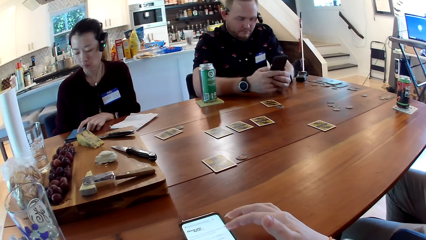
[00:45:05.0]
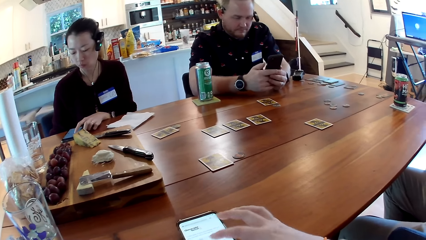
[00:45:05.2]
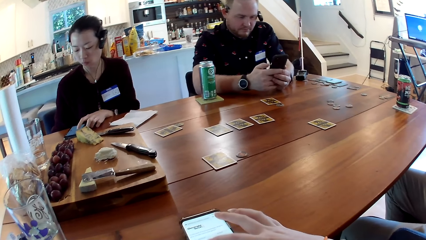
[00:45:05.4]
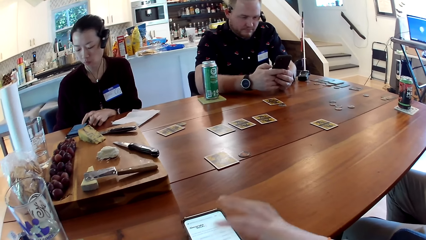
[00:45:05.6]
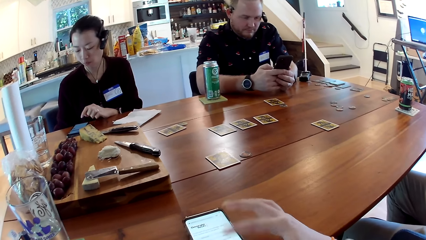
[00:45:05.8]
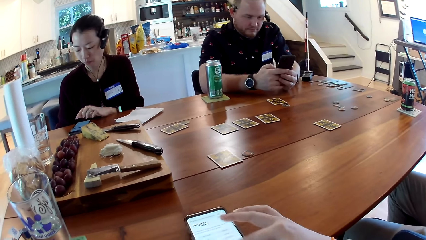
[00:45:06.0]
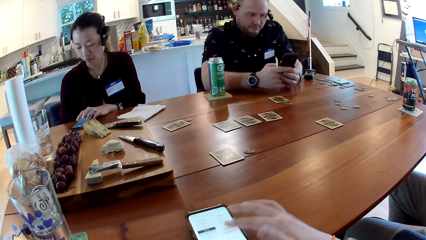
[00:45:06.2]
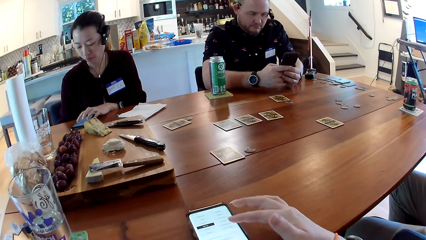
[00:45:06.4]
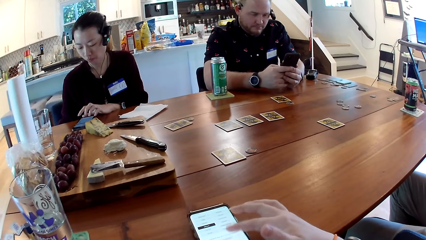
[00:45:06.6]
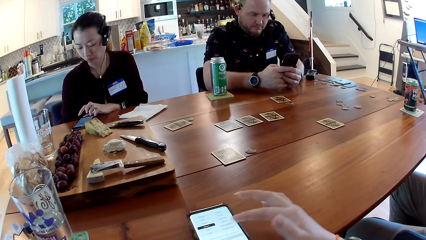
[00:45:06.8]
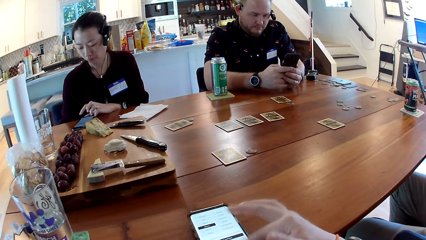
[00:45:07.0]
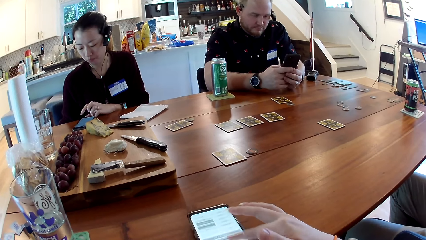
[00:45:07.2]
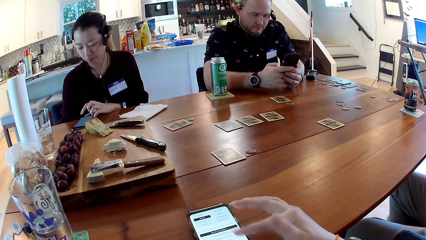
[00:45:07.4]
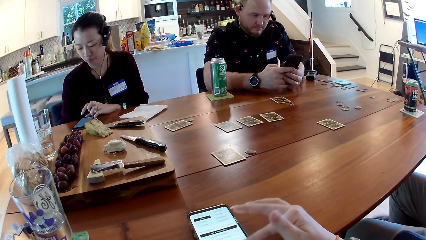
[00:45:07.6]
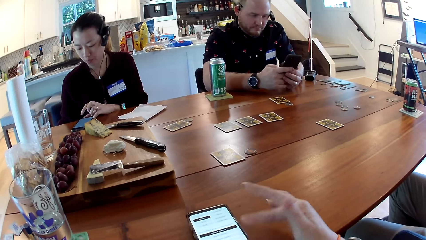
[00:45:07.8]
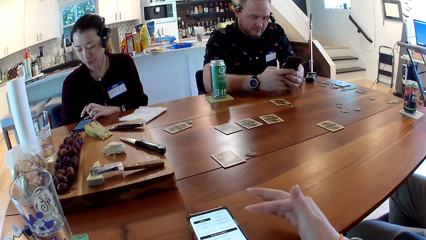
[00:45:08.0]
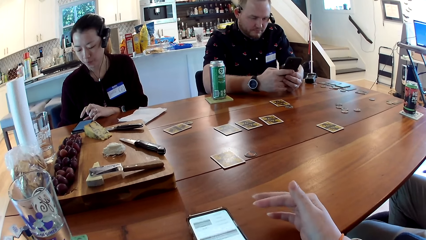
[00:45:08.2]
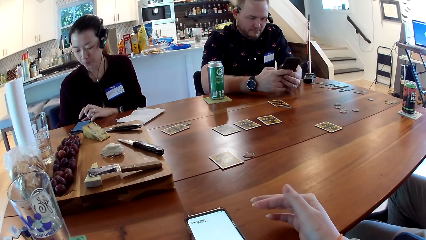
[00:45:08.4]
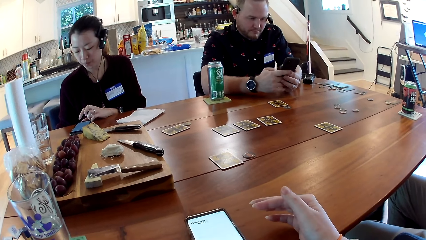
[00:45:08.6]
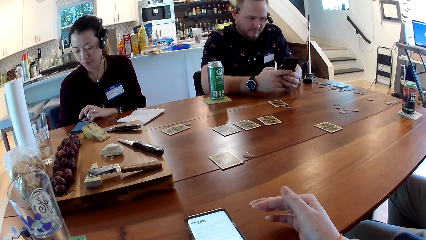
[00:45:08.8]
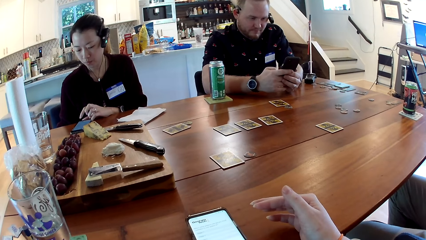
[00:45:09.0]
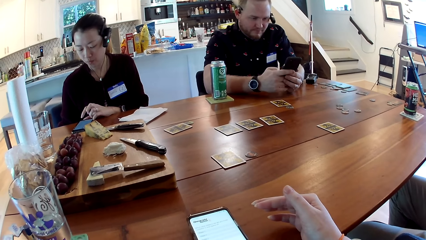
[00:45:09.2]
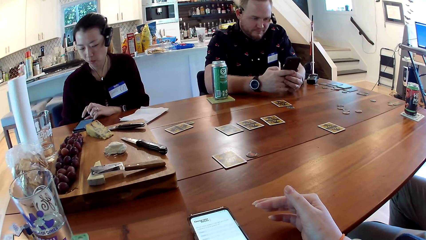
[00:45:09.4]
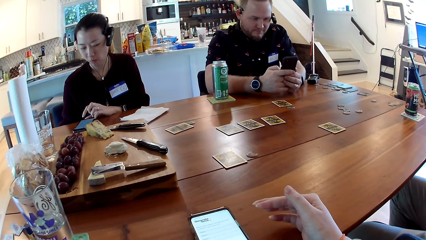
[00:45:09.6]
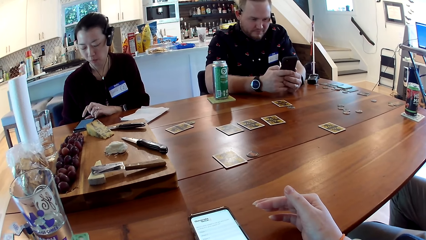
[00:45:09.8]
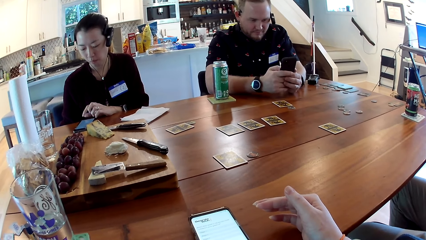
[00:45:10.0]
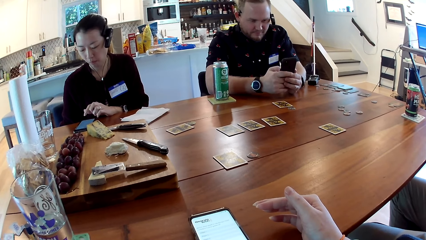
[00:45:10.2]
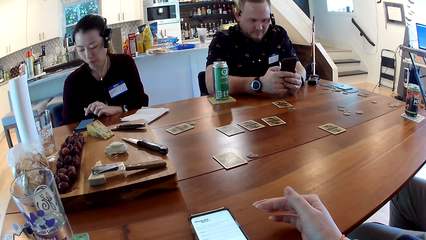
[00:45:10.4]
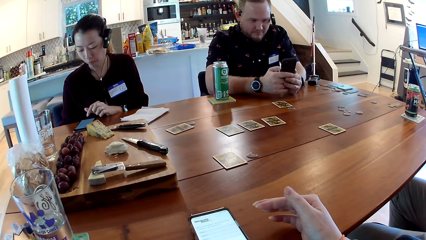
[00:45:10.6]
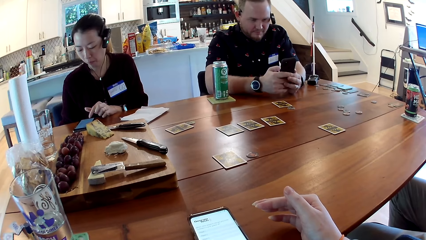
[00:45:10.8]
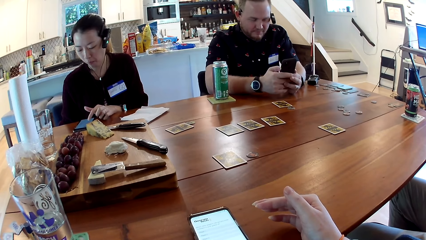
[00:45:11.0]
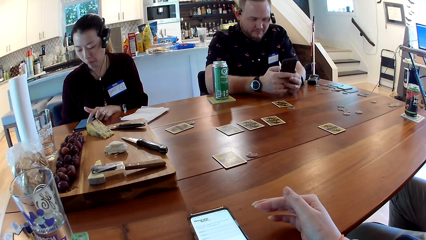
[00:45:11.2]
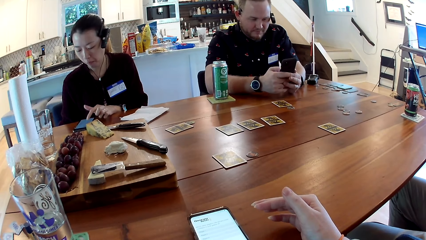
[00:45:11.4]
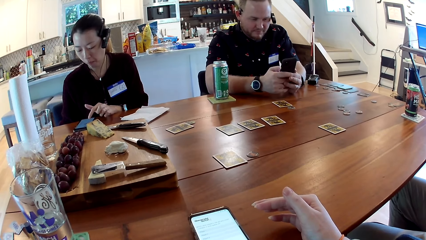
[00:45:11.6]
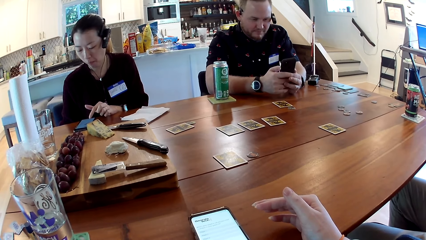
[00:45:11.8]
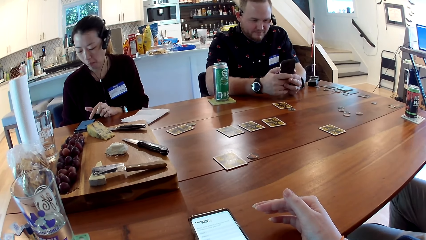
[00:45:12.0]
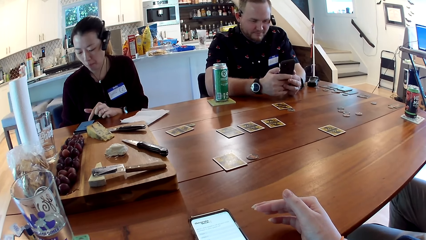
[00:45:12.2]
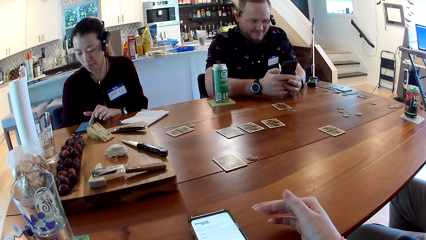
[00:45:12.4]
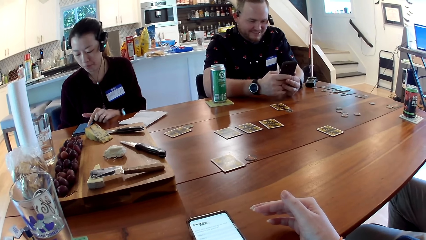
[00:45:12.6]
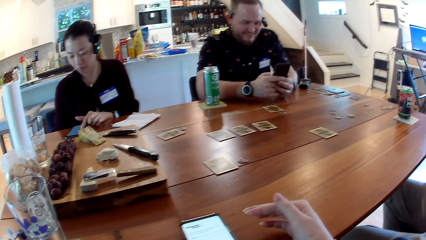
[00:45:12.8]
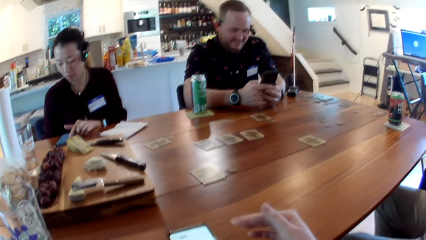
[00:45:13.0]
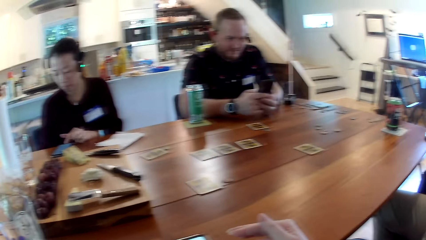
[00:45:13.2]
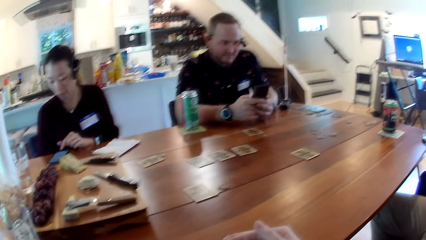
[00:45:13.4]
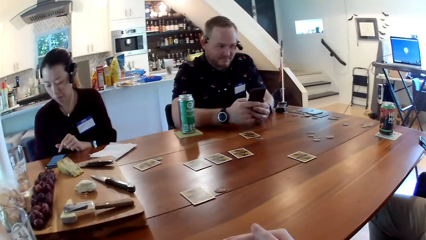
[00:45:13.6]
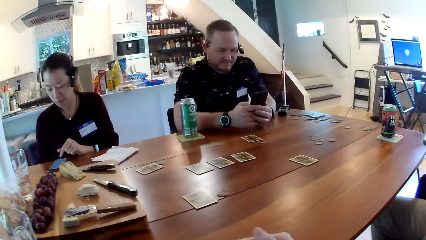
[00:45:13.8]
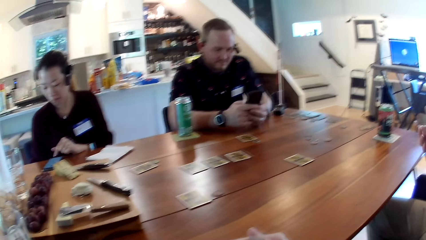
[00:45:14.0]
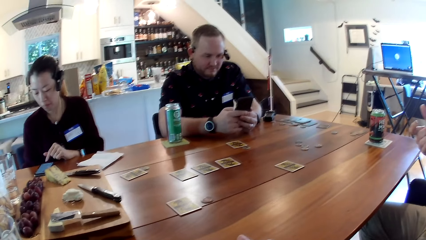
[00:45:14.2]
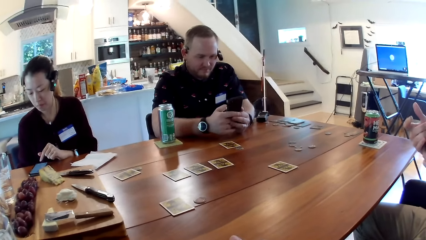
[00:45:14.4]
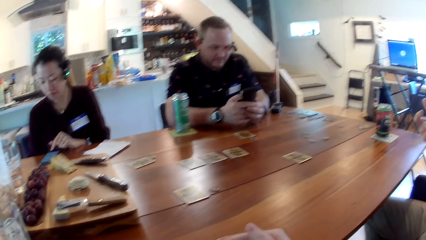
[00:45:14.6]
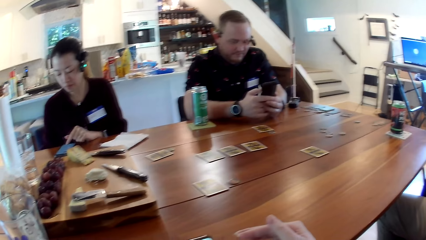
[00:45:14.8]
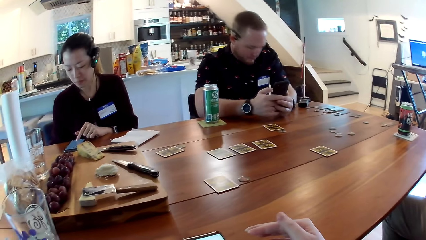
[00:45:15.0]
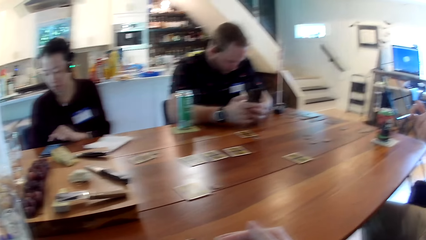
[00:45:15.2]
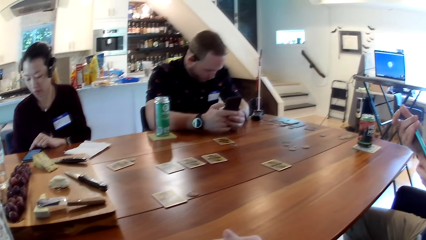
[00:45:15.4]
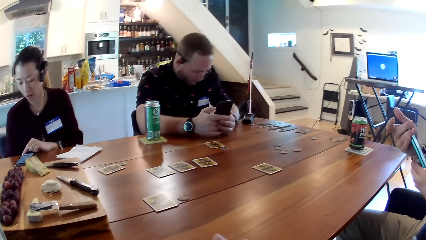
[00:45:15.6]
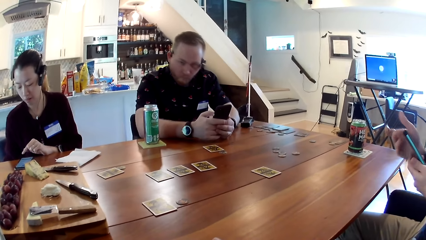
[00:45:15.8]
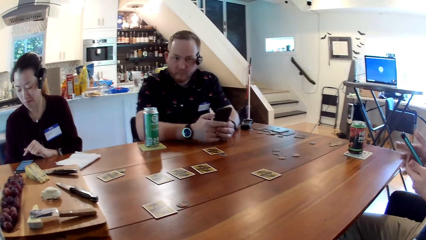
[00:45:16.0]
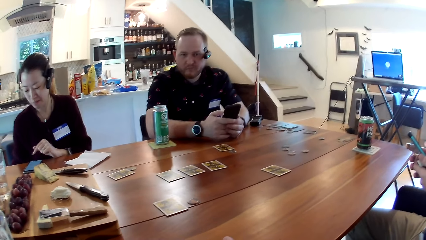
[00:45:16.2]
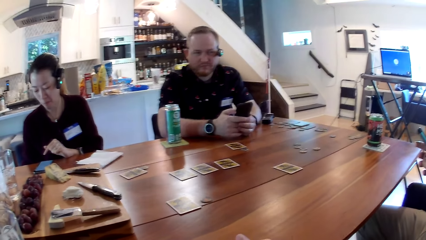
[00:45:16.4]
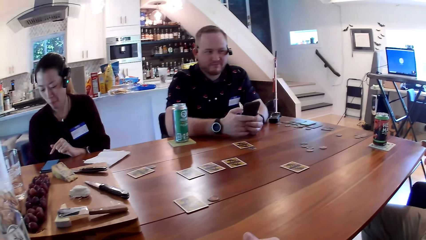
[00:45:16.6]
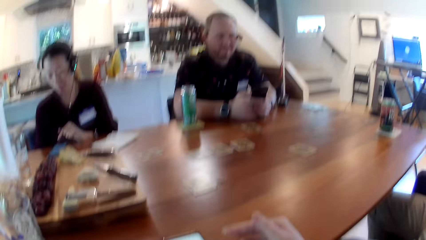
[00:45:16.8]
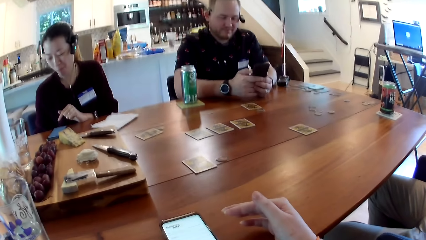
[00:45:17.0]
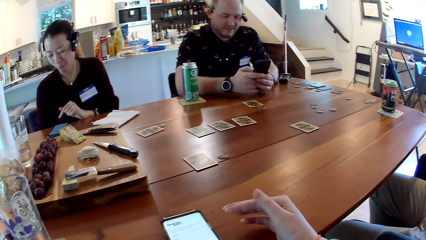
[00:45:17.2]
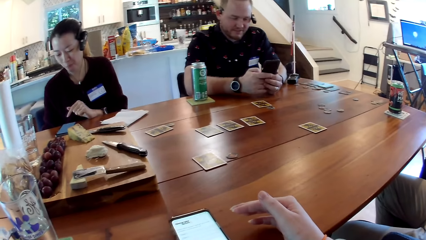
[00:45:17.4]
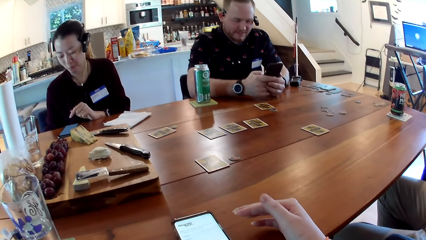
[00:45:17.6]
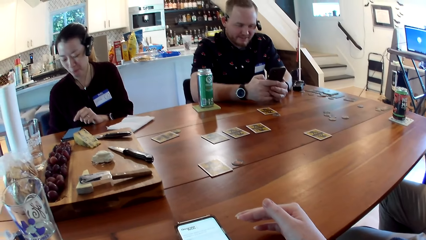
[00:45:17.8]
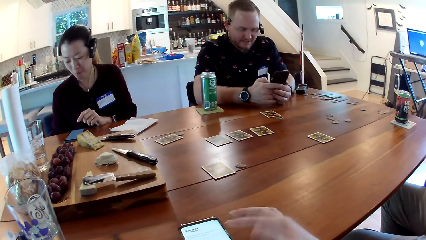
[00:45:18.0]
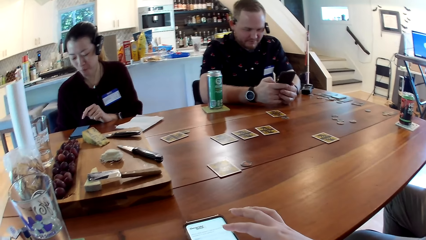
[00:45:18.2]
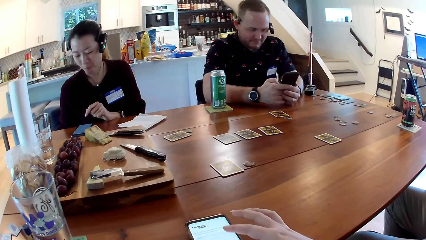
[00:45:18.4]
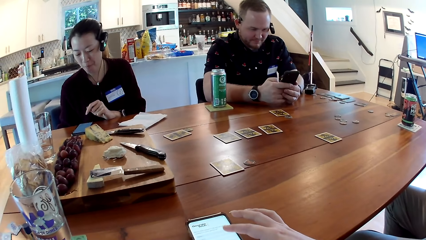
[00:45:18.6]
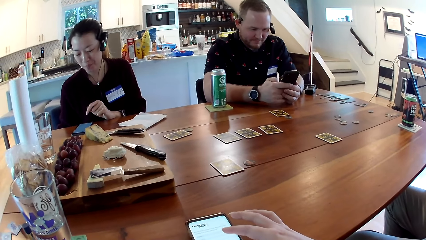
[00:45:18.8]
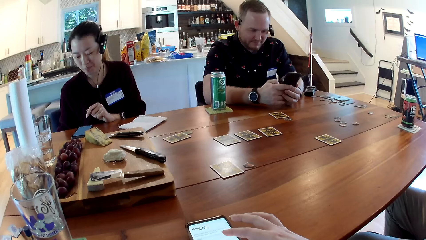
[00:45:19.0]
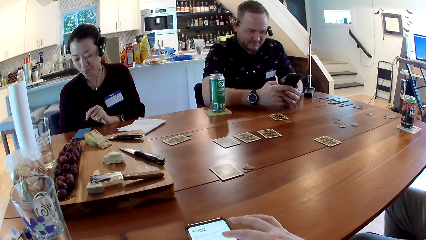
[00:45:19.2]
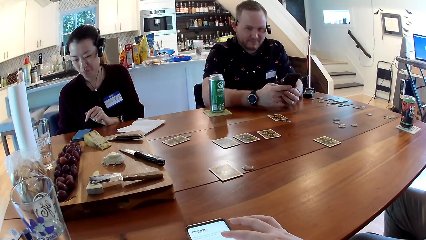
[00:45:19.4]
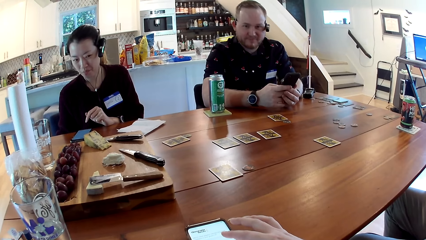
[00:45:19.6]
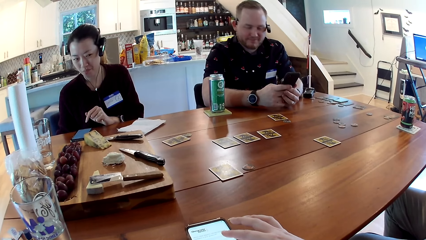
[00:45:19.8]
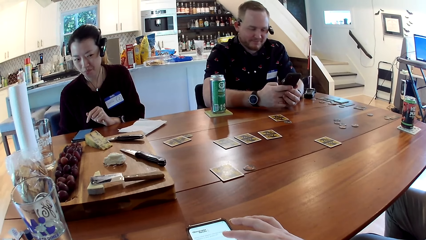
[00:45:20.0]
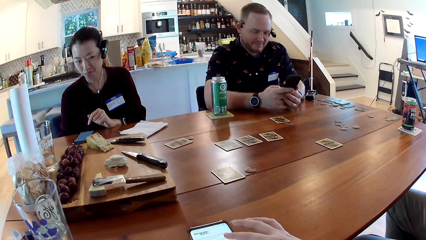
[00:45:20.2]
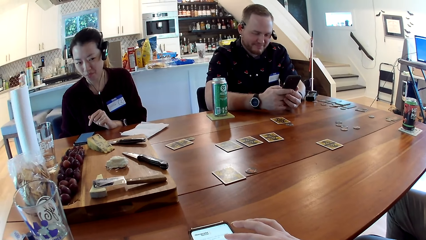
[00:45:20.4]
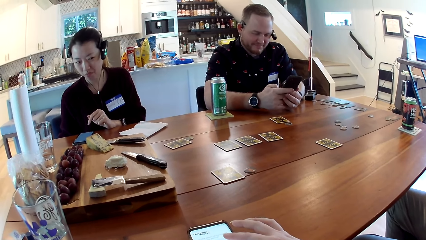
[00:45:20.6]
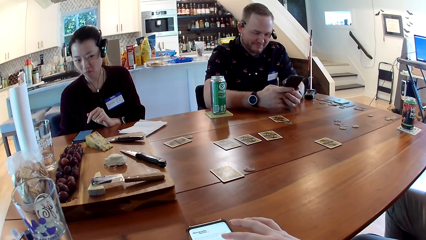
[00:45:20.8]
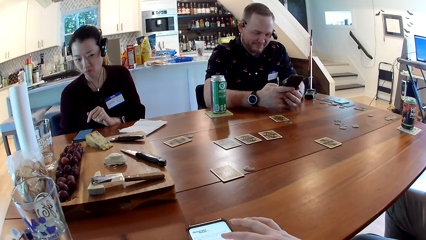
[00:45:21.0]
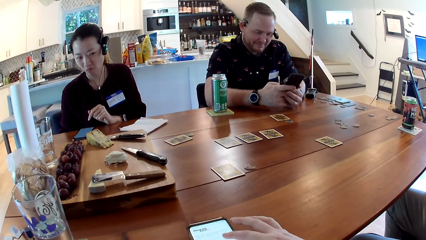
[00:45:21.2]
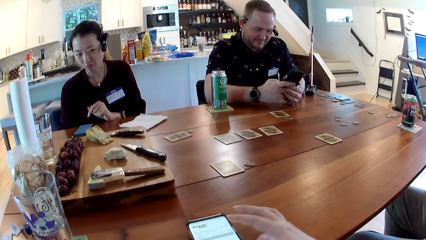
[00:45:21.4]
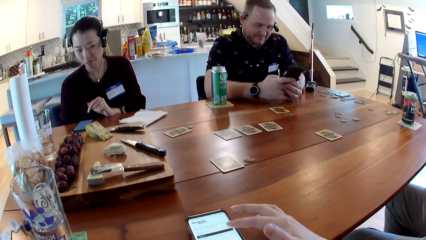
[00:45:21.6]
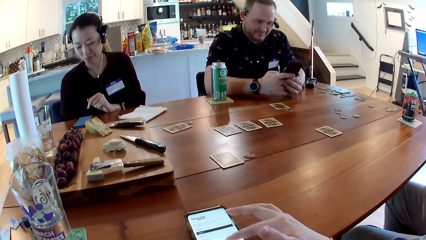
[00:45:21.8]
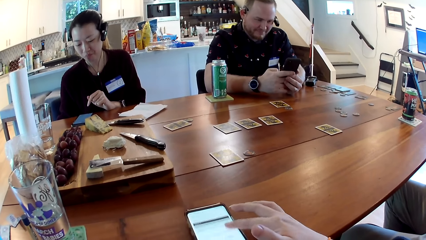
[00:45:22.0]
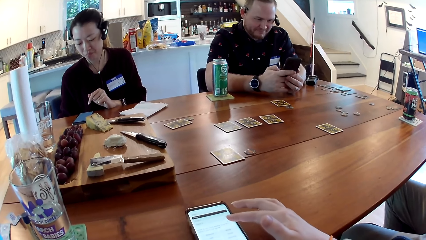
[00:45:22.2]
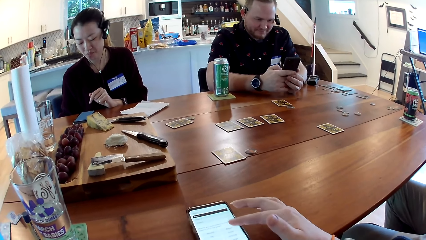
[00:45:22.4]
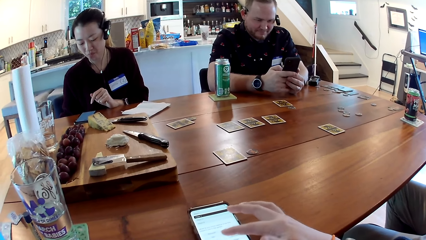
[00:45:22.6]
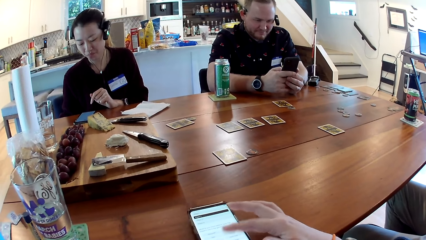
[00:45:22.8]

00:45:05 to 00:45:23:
The camera wearer looks at the mobile phone. They talk to colleagues. A man operates the mobile phone with his hands. A woman looks at the camera wearer.
